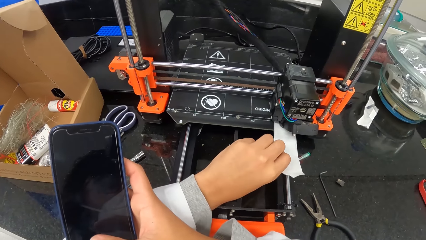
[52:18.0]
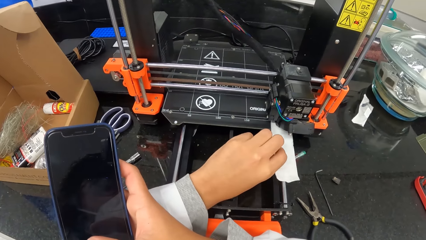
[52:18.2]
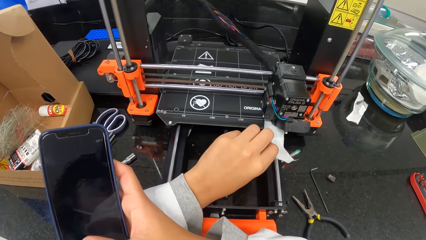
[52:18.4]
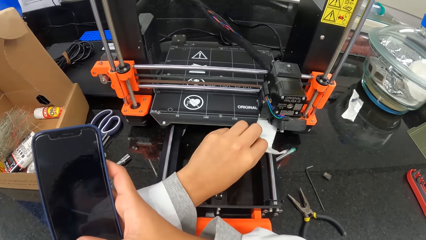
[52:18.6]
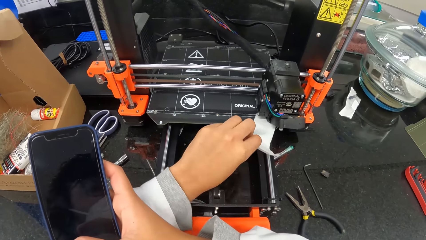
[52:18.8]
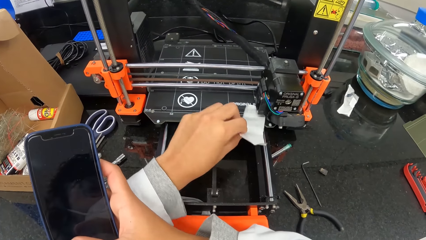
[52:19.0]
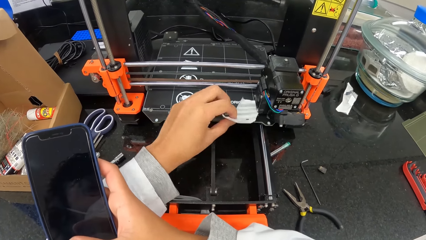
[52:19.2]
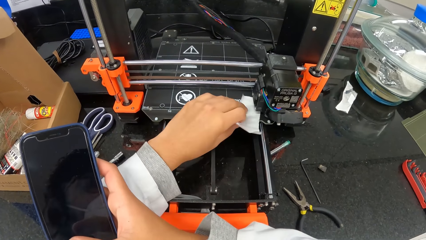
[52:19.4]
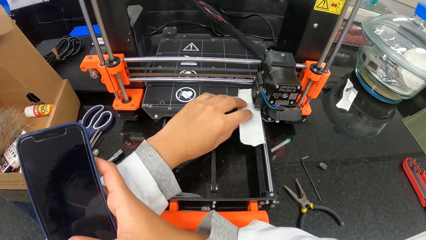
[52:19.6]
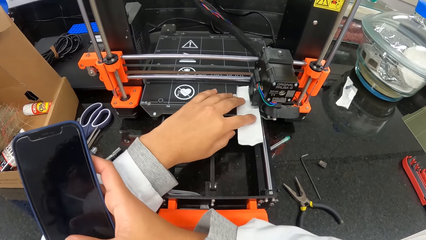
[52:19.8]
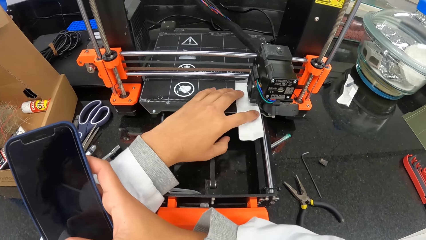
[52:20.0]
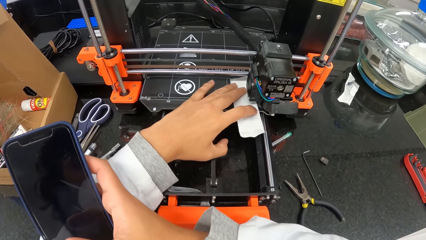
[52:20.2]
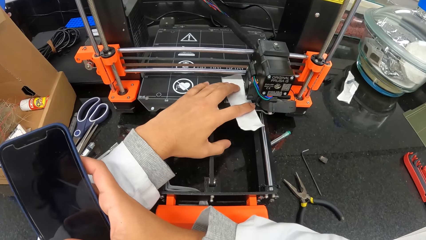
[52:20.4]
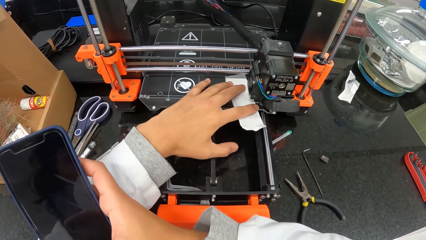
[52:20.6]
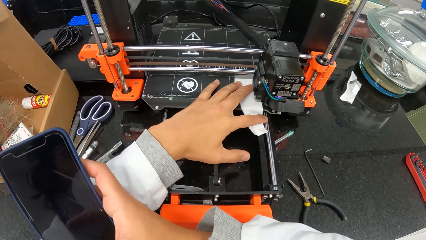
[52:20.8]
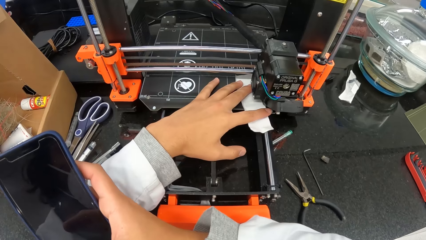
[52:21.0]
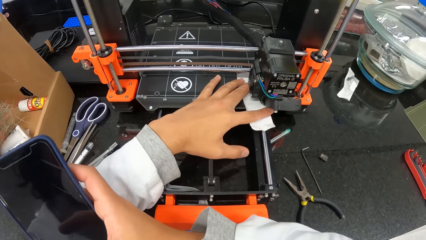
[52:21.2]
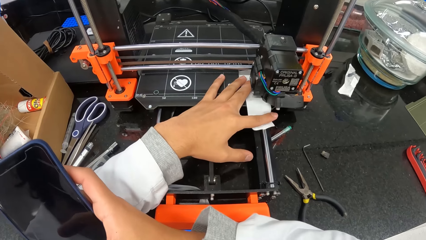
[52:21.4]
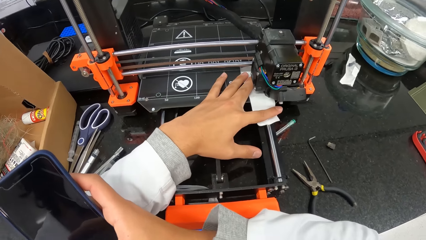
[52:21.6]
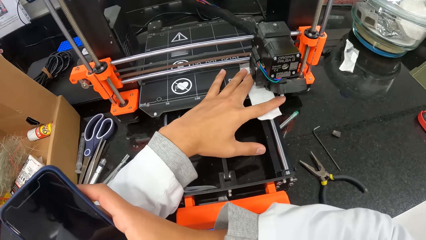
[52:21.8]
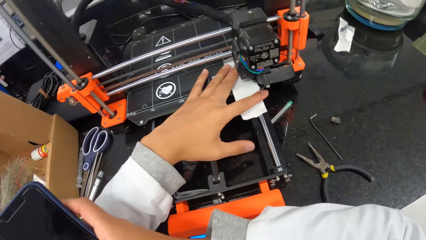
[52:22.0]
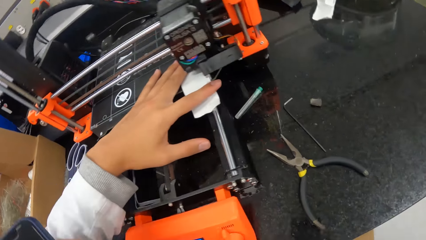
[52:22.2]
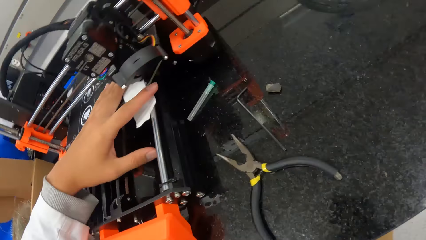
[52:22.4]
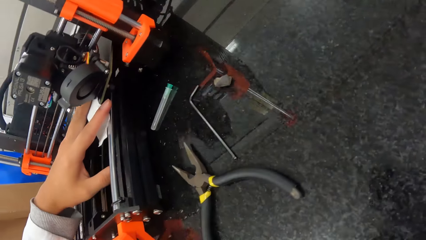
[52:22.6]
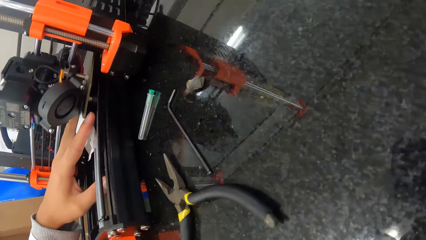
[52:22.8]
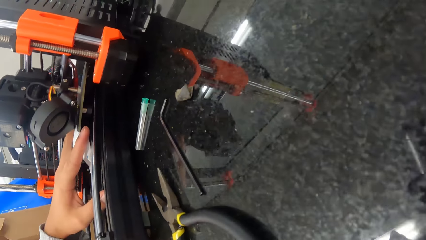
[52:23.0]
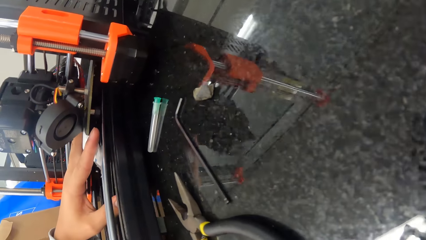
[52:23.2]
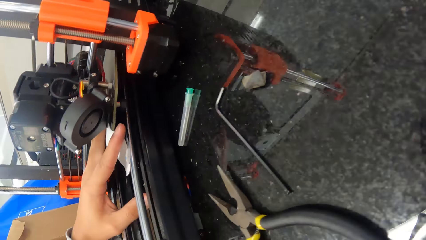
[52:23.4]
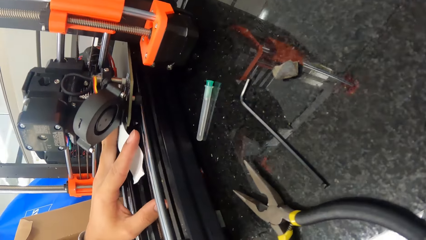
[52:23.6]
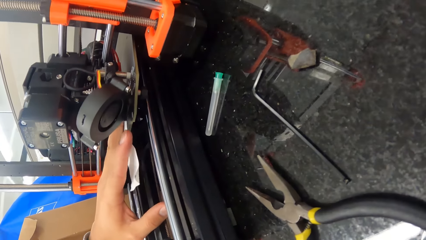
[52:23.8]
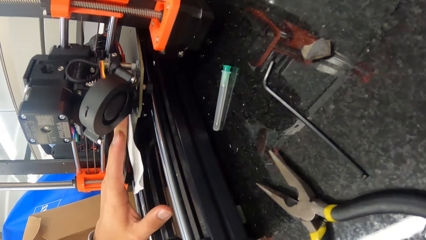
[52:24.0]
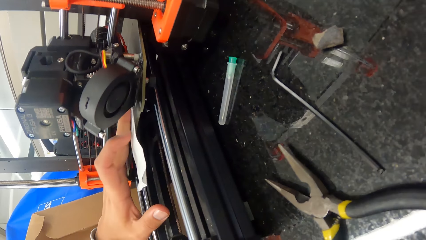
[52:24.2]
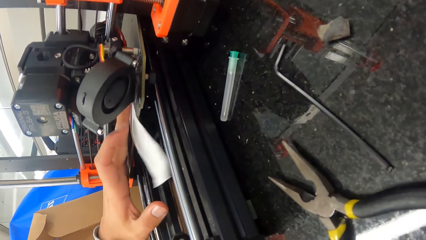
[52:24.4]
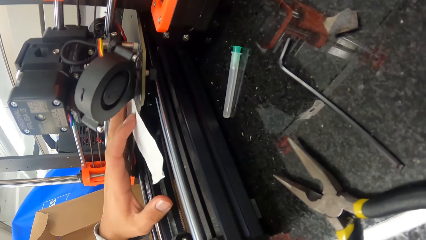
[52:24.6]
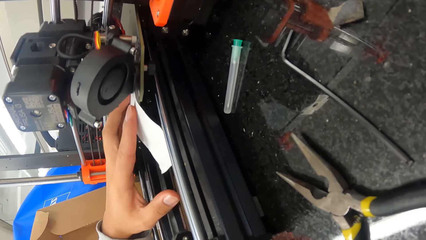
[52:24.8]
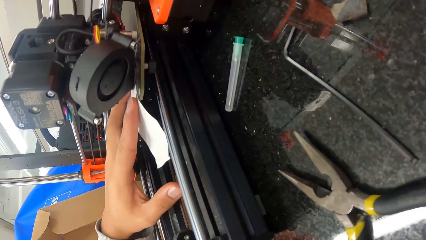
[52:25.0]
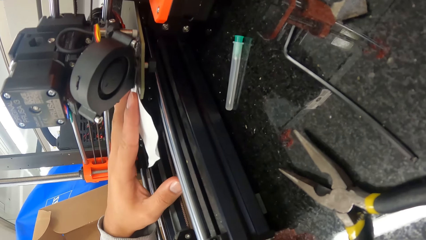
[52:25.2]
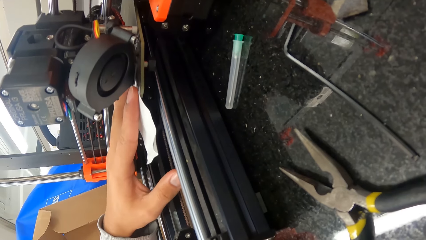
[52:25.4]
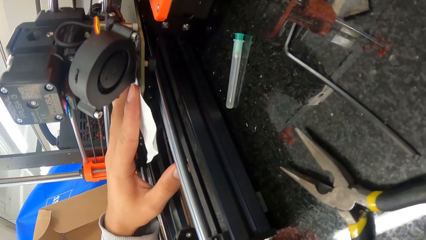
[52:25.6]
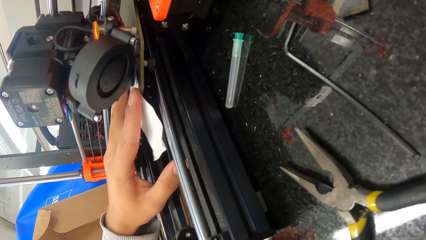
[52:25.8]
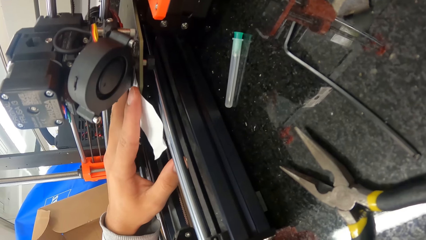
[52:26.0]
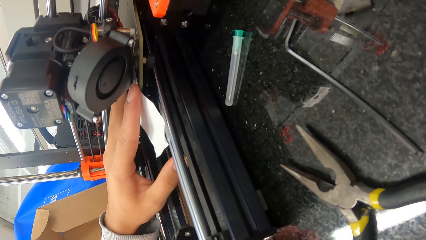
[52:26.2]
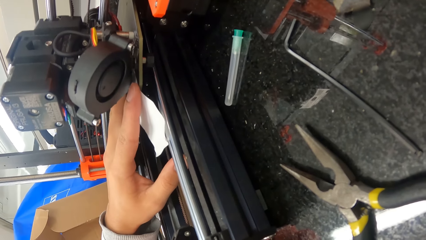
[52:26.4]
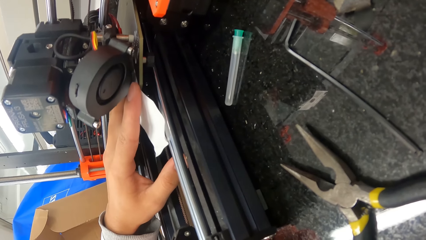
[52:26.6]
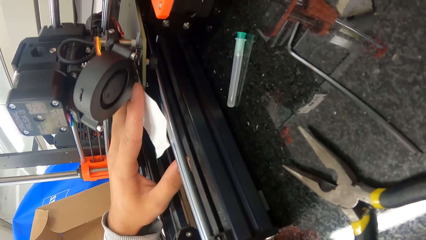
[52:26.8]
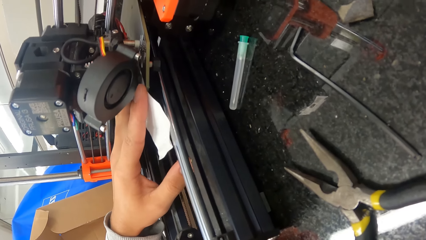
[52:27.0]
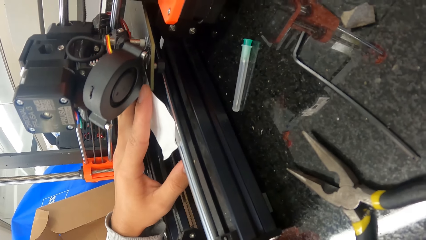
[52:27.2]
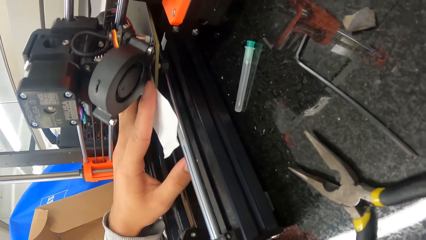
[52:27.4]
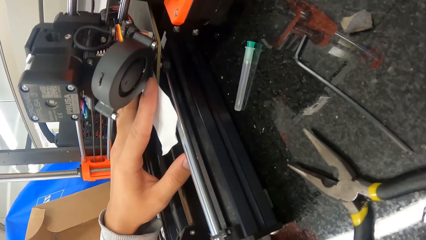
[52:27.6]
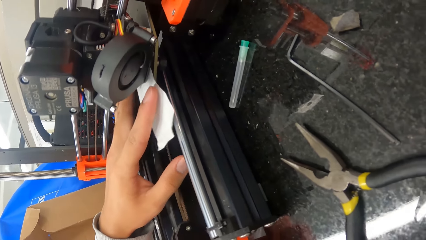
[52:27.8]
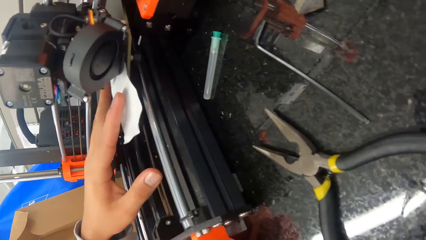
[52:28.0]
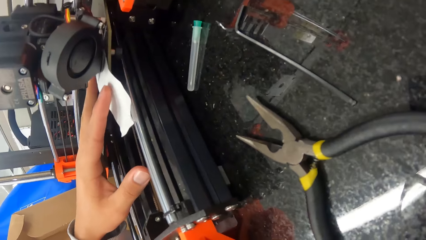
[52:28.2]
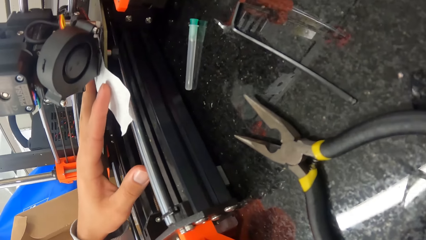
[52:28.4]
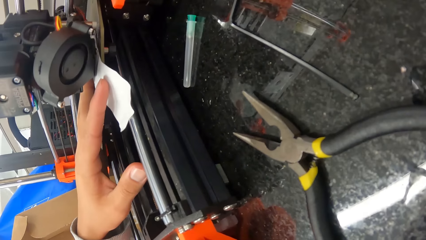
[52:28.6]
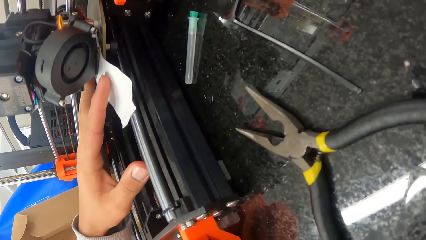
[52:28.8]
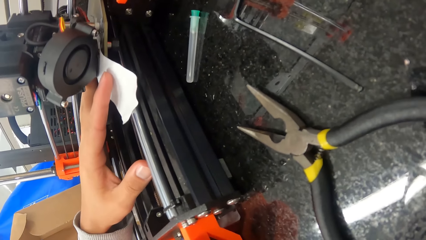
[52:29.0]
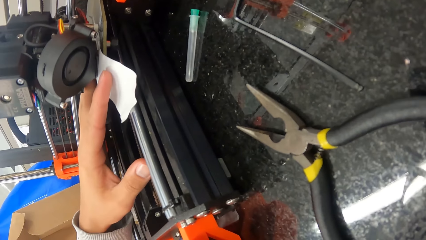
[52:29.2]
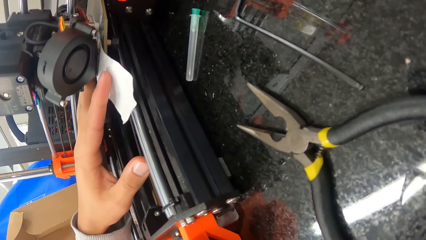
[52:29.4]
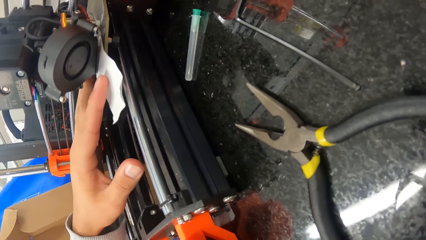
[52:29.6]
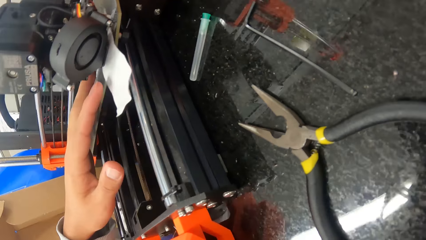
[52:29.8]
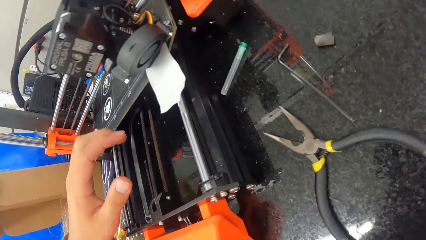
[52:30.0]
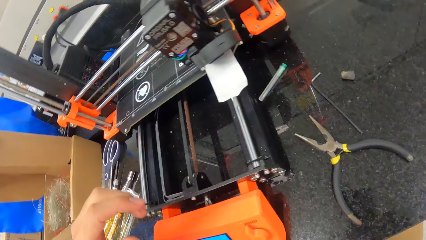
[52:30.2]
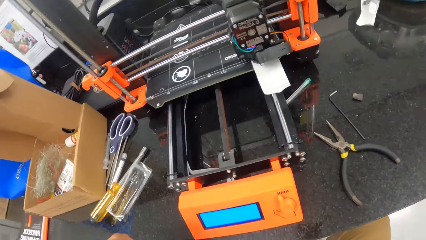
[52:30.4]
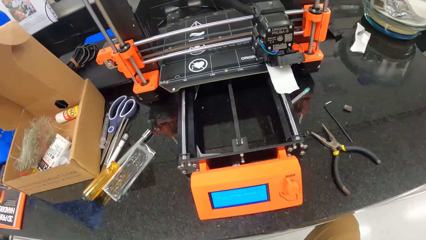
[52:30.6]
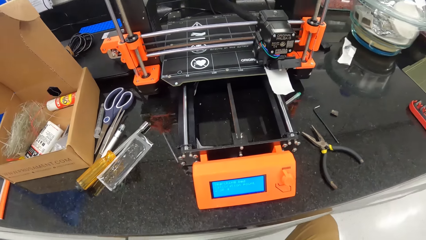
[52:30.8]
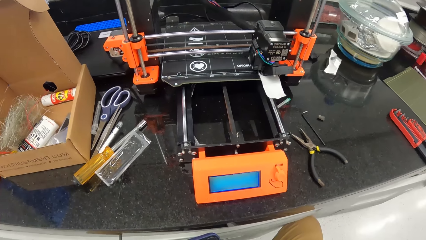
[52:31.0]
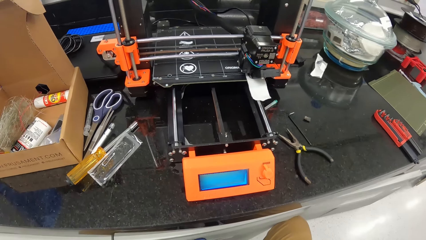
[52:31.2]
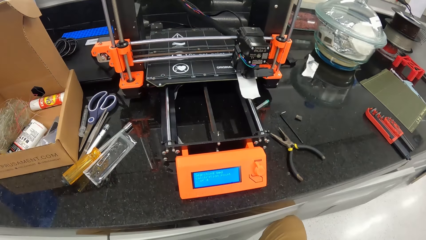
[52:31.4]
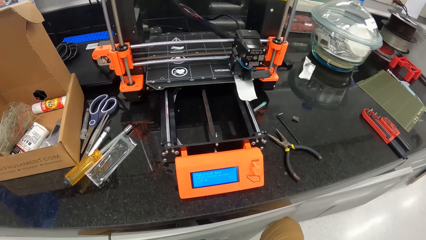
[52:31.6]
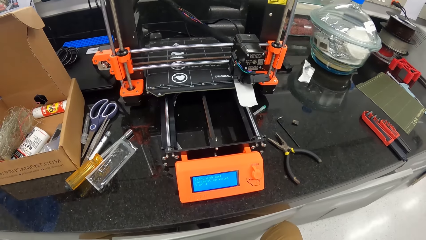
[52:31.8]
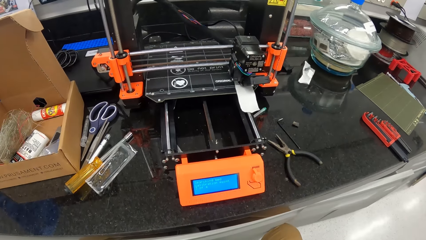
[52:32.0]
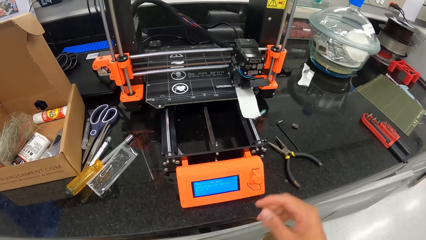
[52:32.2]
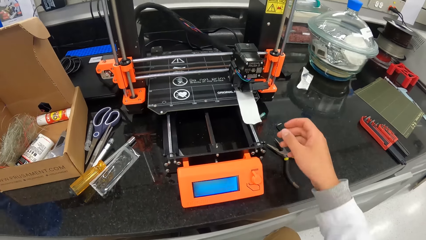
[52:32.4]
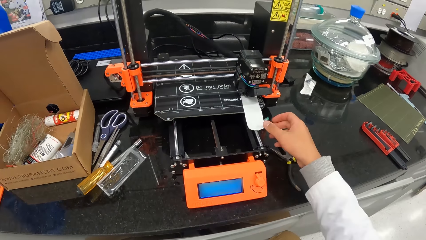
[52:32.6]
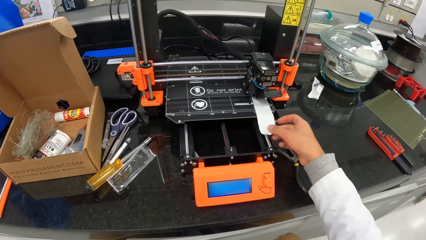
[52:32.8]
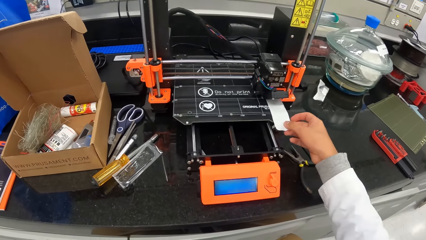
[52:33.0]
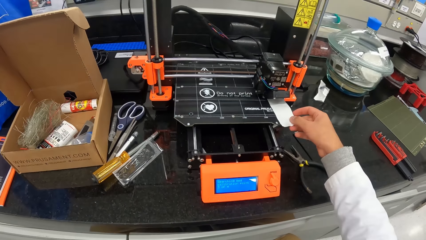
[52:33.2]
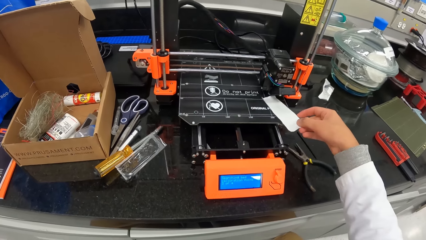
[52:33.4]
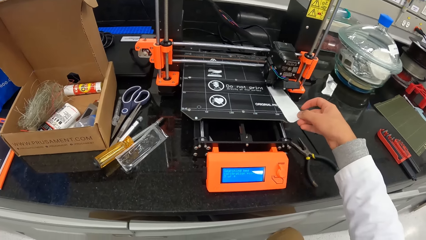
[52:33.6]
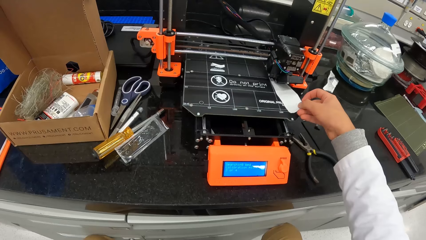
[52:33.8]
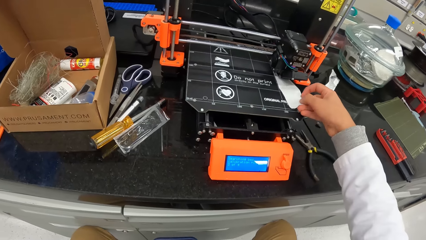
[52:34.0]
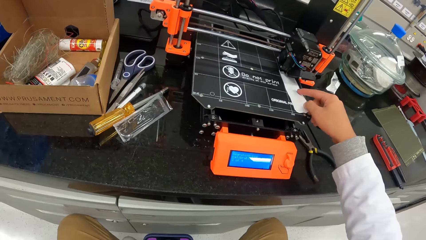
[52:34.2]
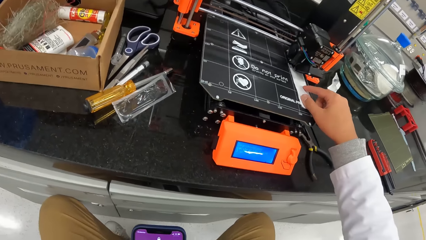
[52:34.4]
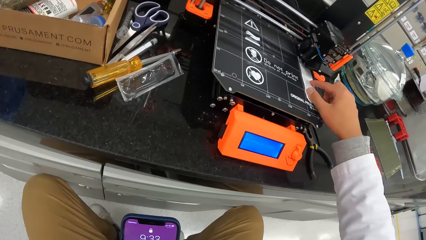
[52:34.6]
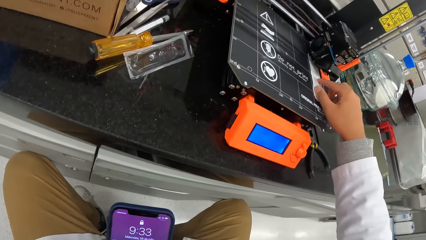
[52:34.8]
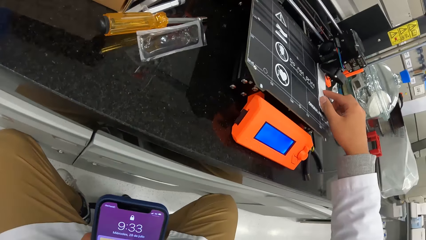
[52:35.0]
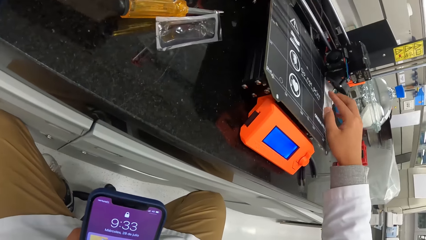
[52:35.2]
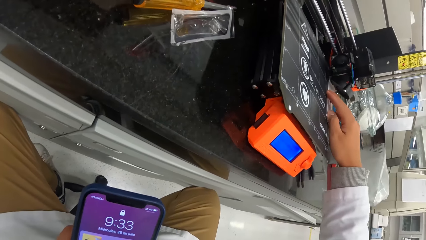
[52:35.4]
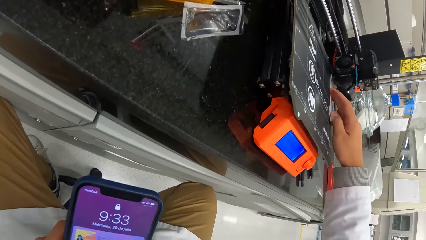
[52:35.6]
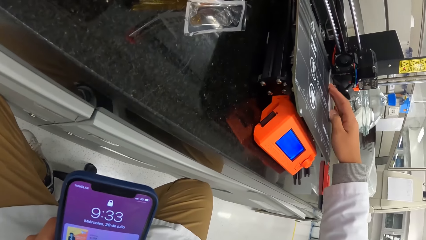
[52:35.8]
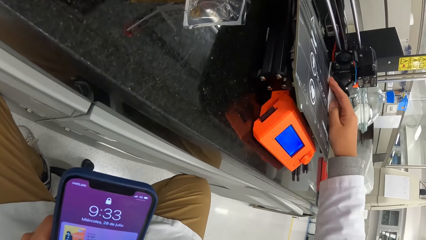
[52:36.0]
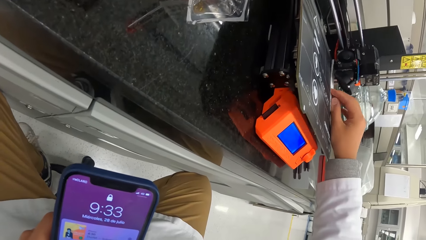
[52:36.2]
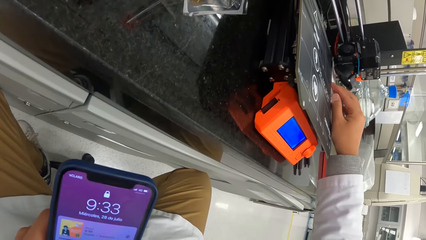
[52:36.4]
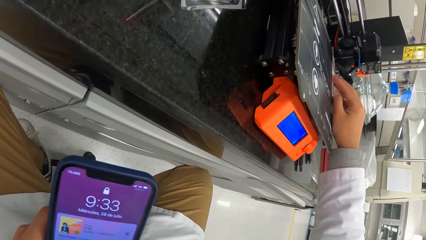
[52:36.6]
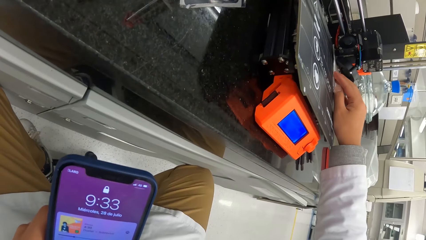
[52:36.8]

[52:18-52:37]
The camera wearer removes the paper under the carriage of the 3D printing machine with his left hand. He puts the paper in his left hand under the carriage of the 3D printing machine. He looks around. He removes his left hand from the paper under the carriage of the 3D printing machine. He fixes the paper on the 3D printing machine under the carriage of the 3D printing machine with his right hand and the phone in his left hand.
